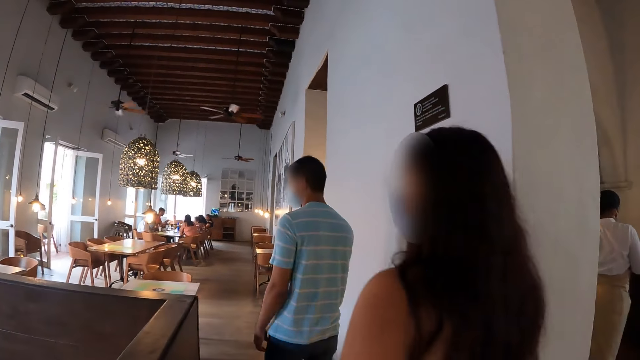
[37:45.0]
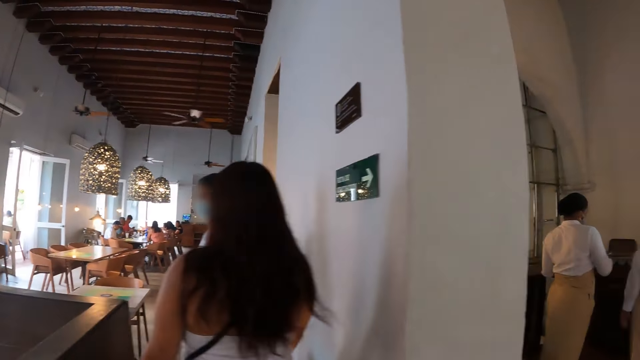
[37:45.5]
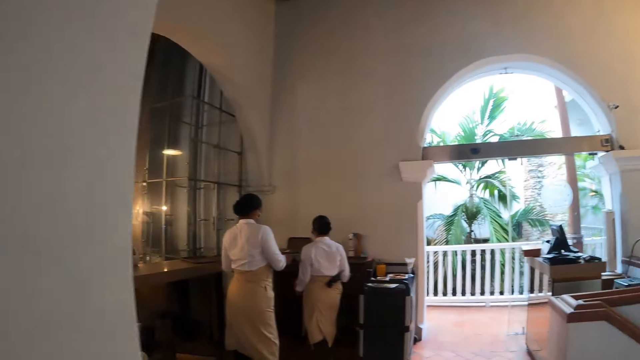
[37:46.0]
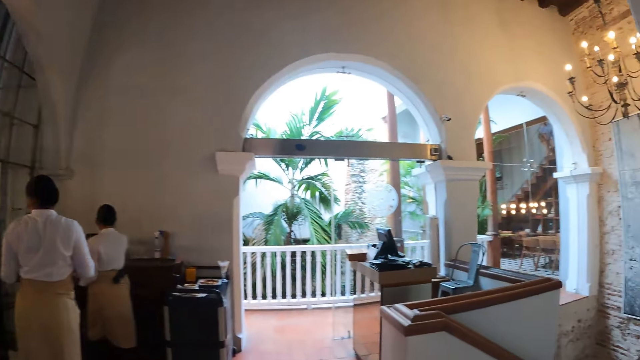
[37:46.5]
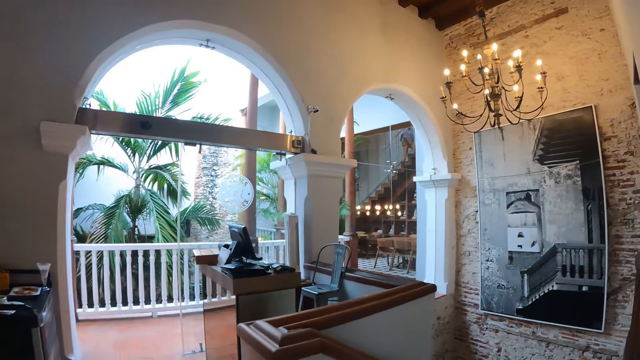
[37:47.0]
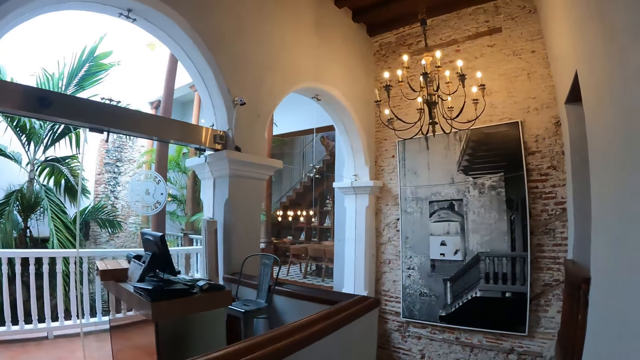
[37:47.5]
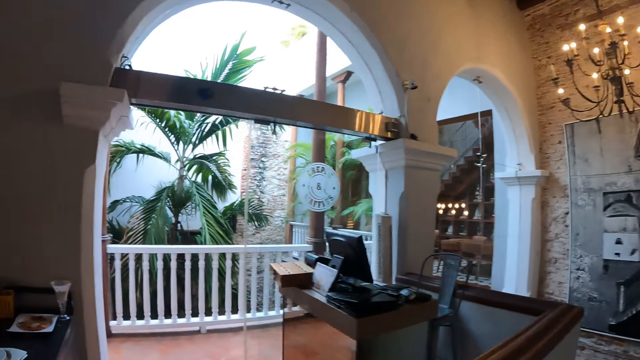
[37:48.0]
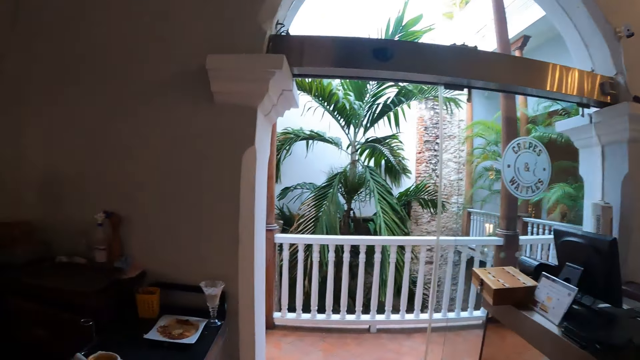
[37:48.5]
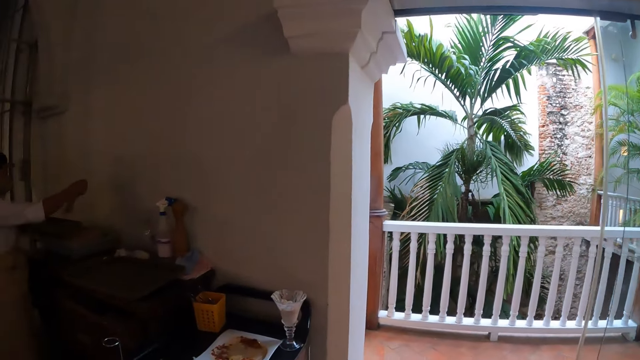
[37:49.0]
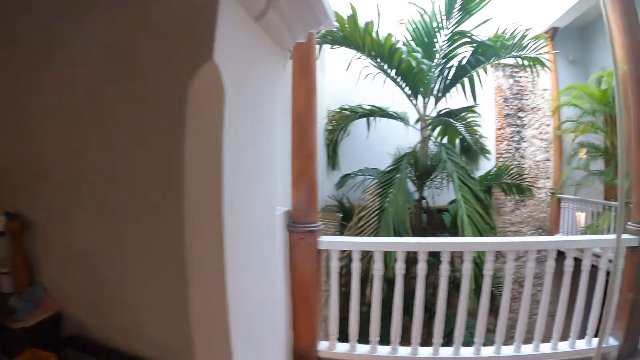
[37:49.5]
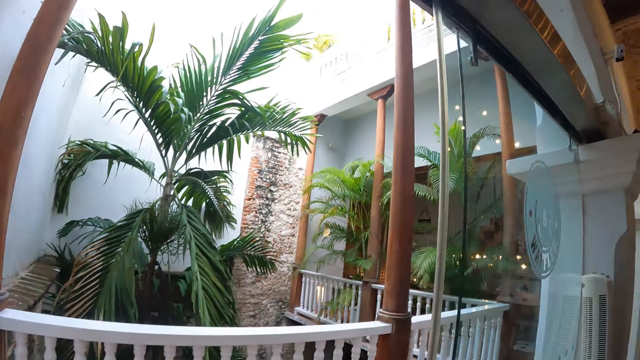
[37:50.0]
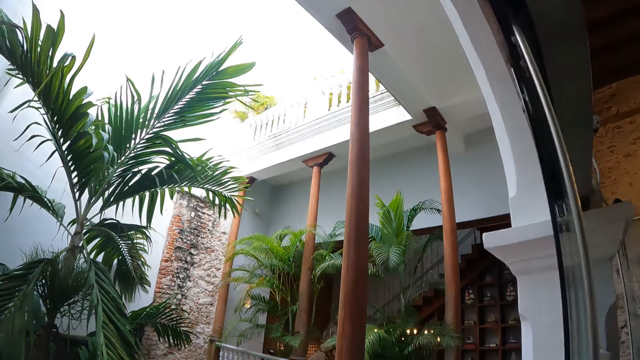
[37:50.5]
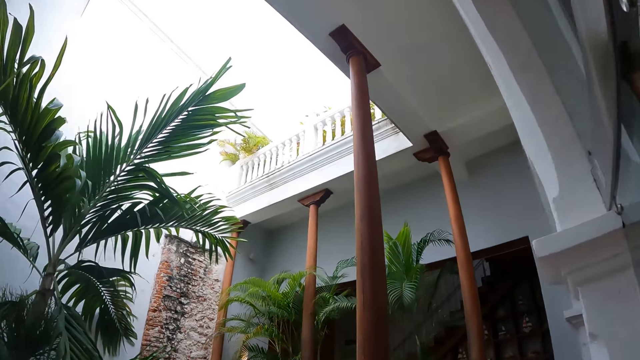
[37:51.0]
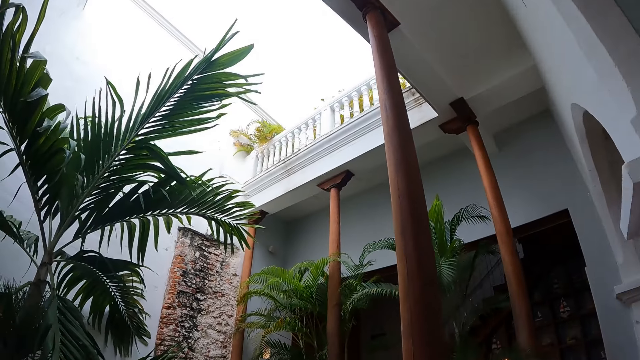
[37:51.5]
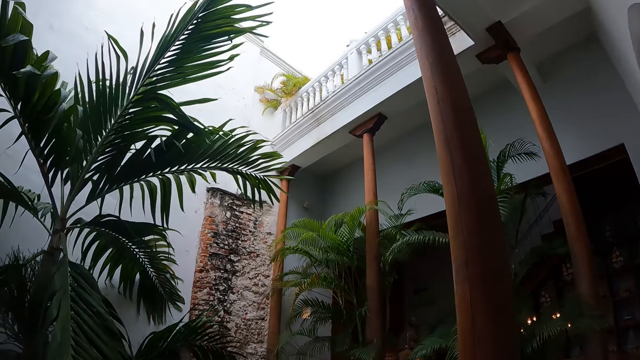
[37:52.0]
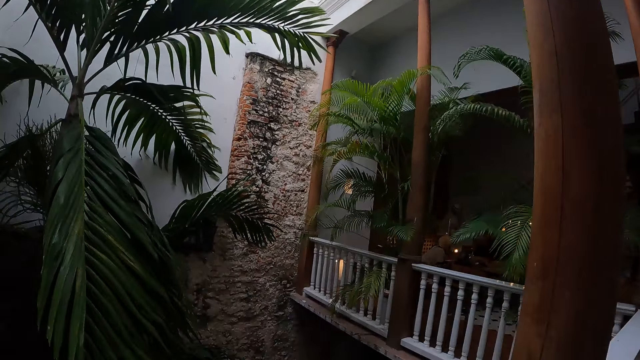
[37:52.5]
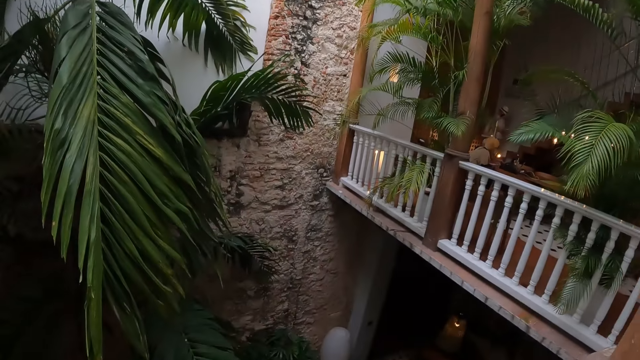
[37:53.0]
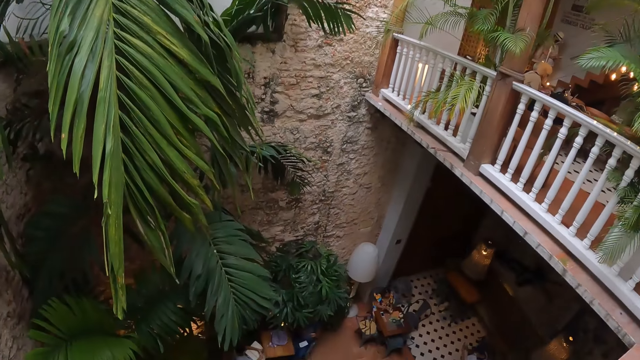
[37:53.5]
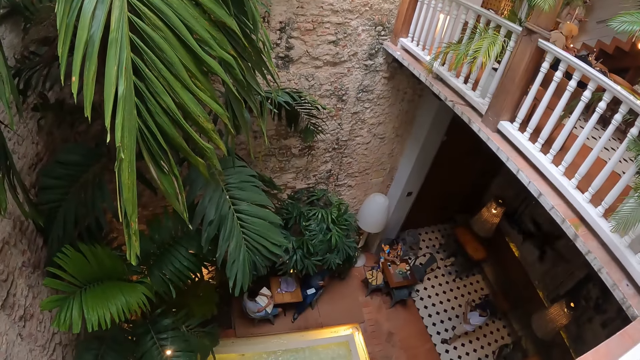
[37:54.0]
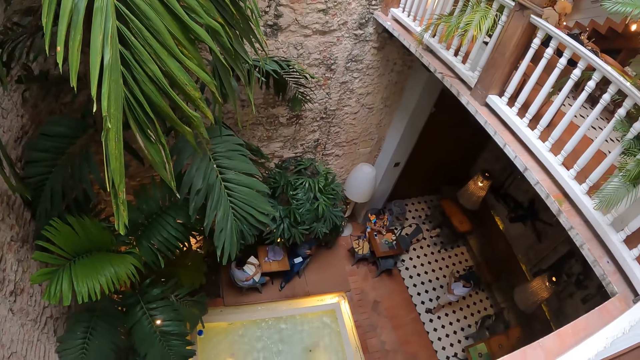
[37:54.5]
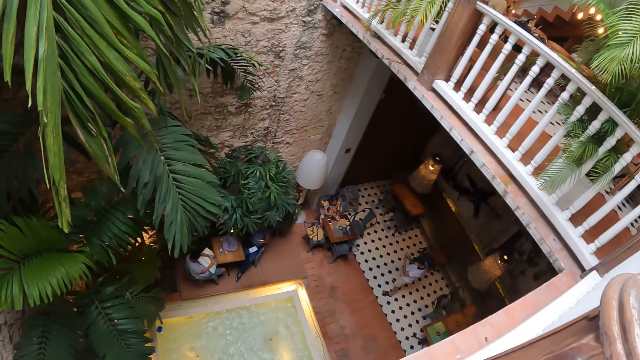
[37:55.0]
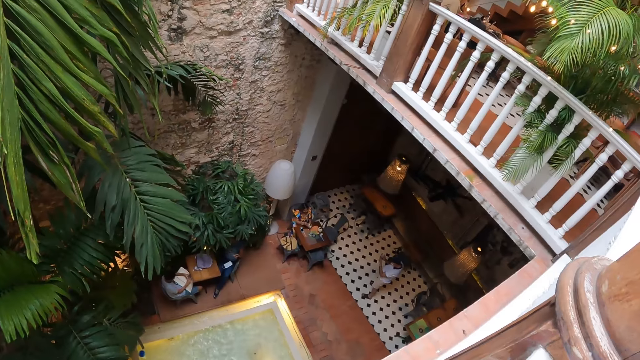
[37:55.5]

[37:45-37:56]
The camera wearer walks around the restaurant. They look around. They look downstairs through the balcony.

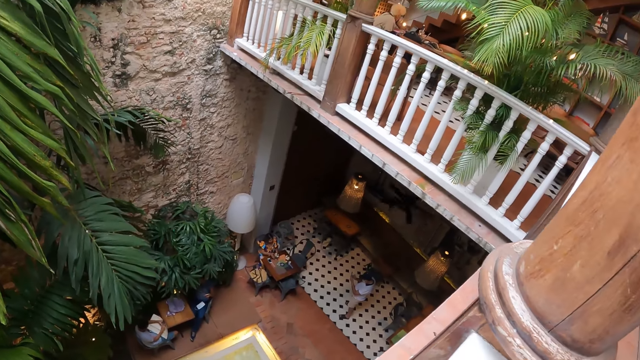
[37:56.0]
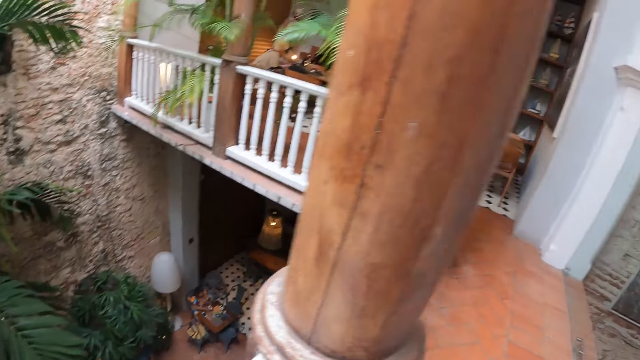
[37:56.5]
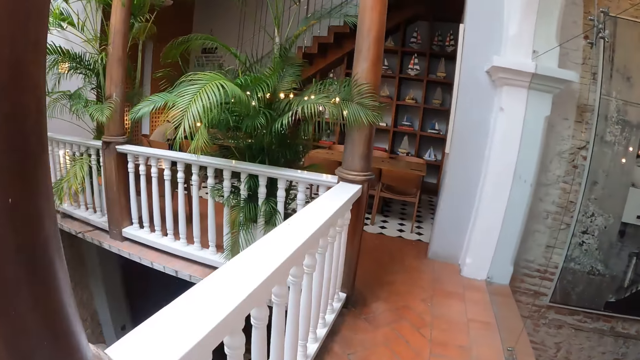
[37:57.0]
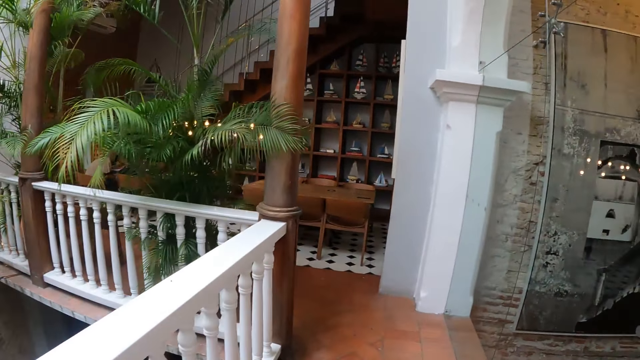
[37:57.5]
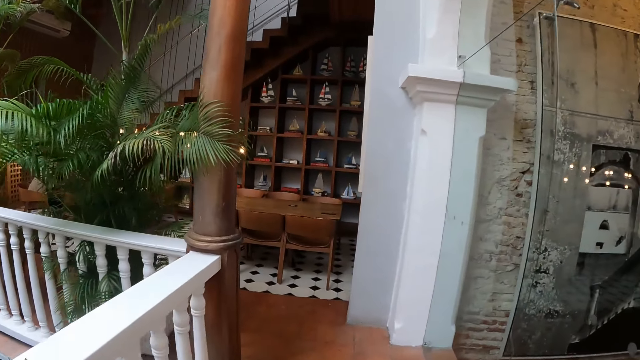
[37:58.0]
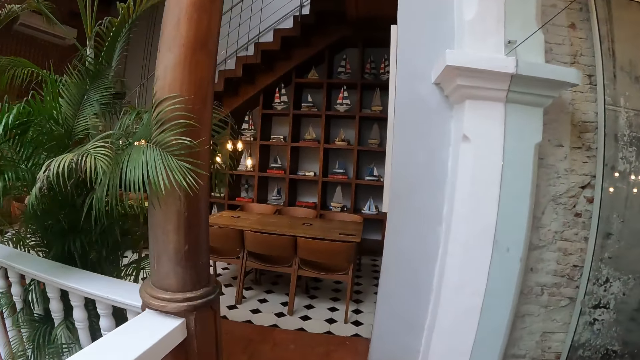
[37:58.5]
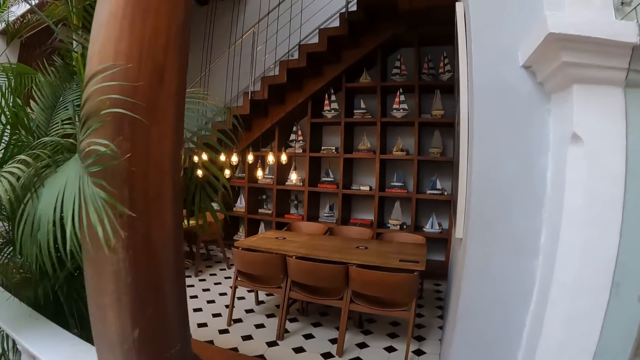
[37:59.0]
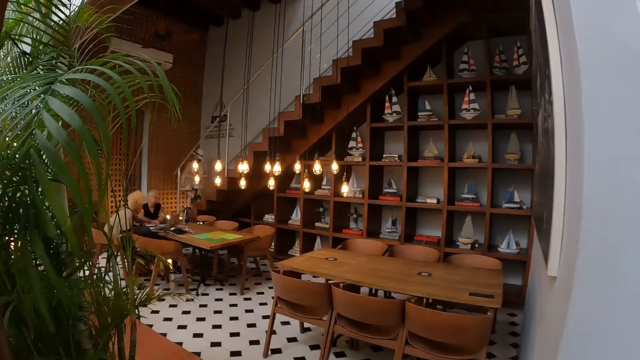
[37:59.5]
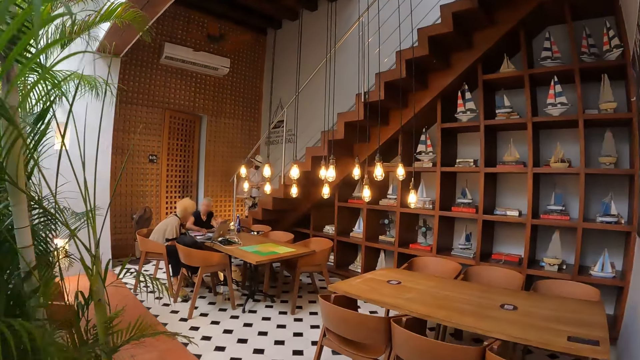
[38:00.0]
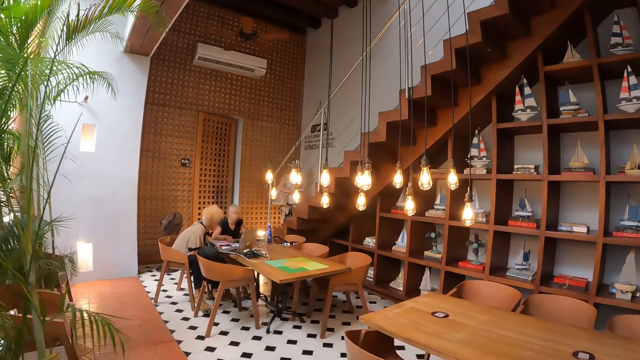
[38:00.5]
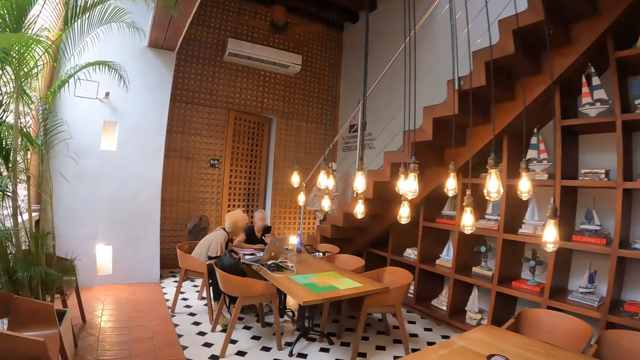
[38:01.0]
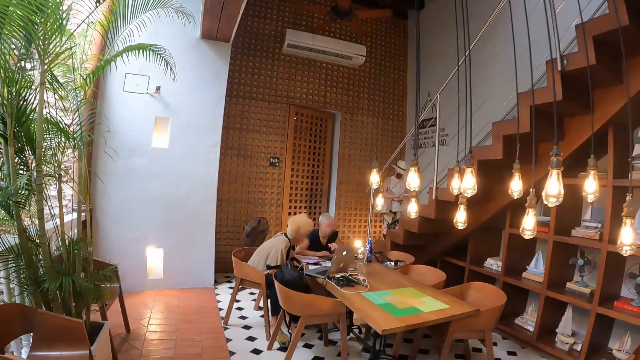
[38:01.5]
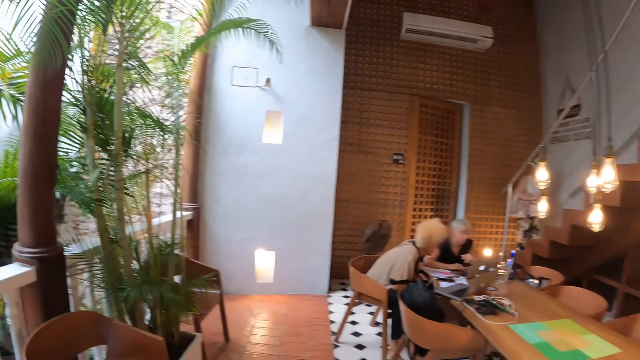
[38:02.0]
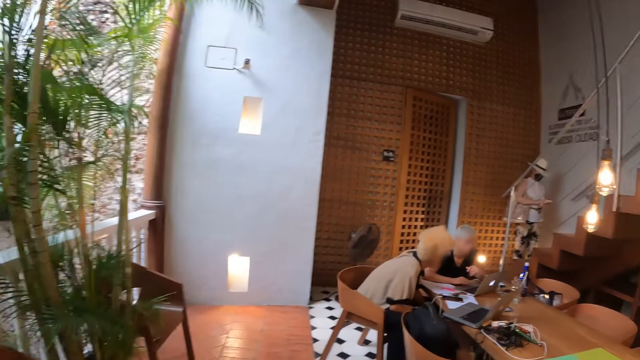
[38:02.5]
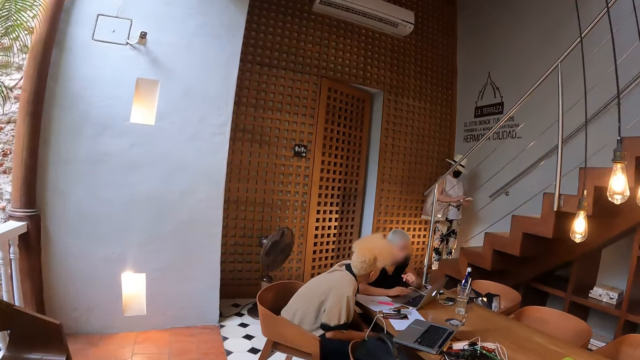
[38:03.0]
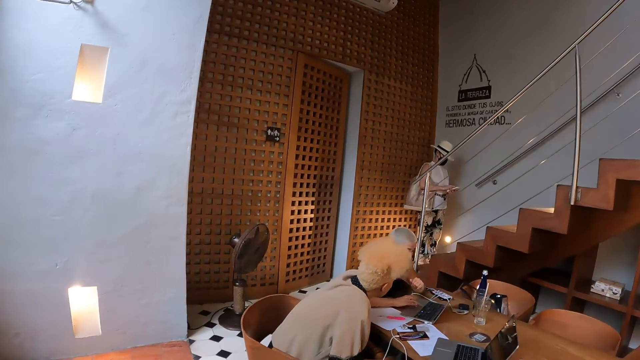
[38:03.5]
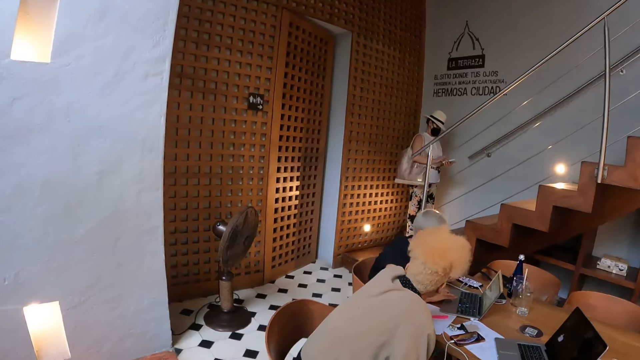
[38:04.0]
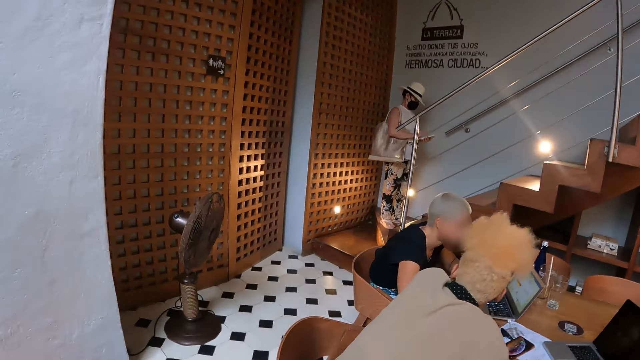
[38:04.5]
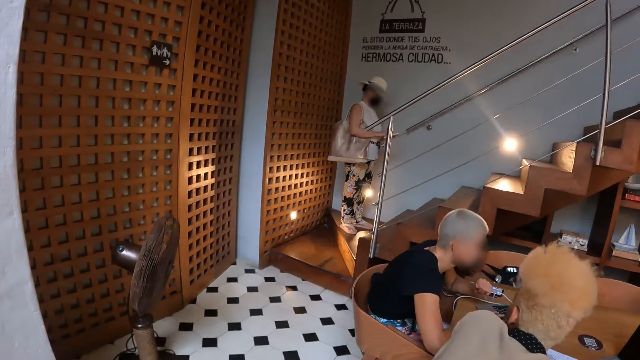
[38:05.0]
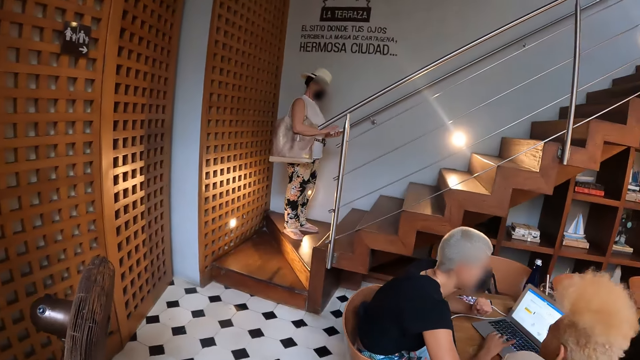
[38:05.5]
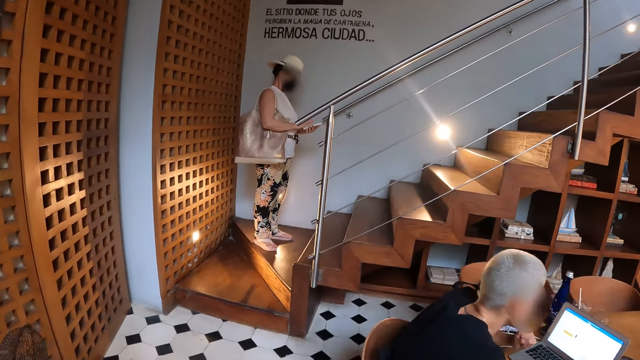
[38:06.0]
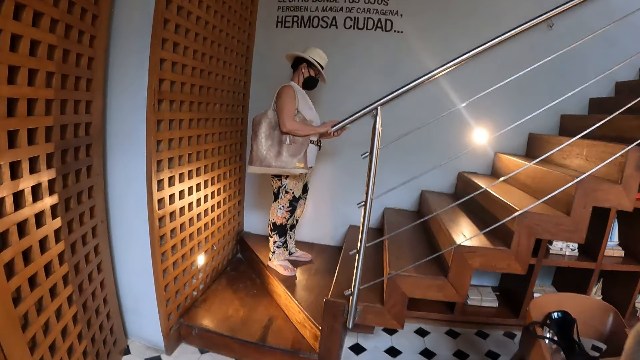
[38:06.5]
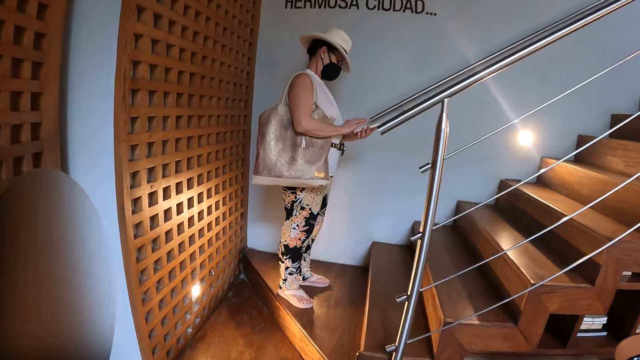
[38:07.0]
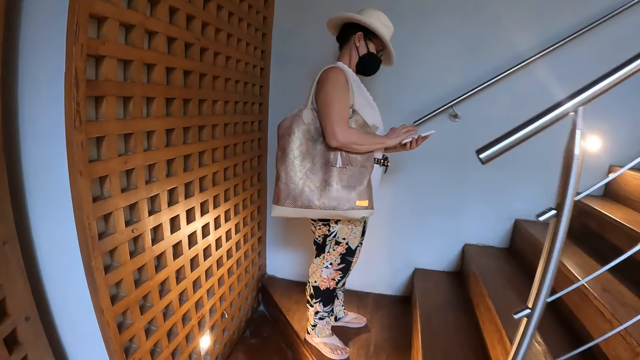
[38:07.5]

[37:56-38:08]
The camera wearer looks around the restaurant. They walk around the restaurant.
